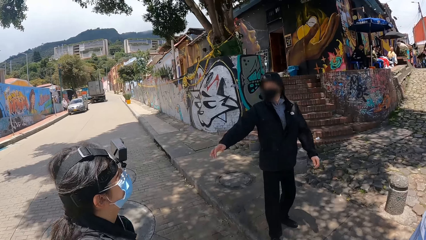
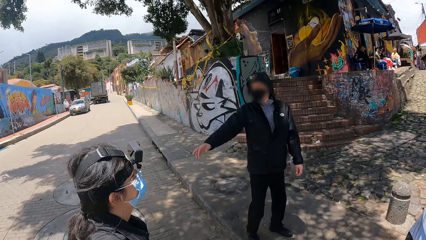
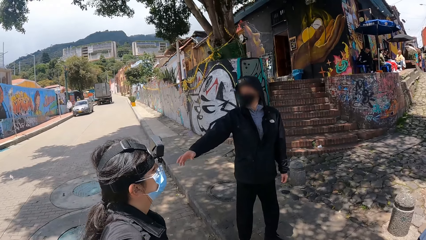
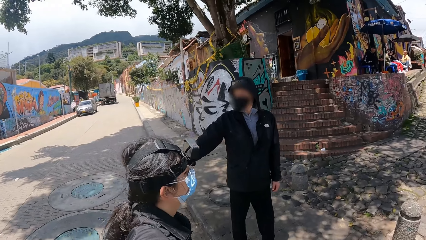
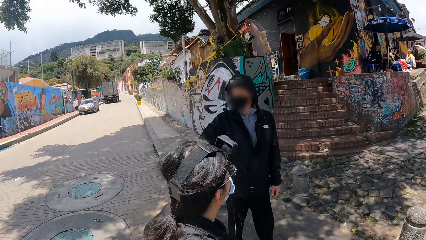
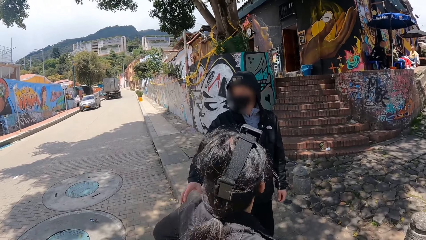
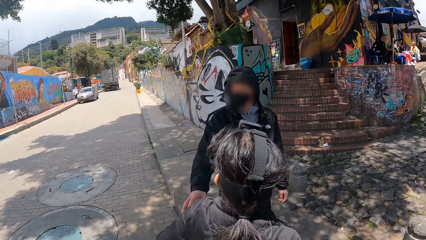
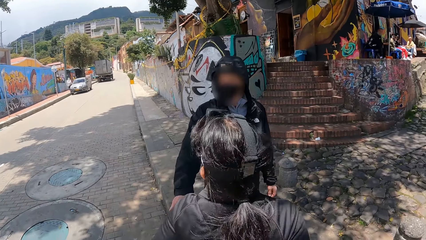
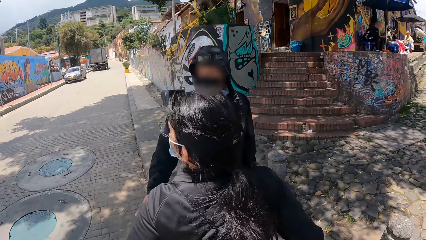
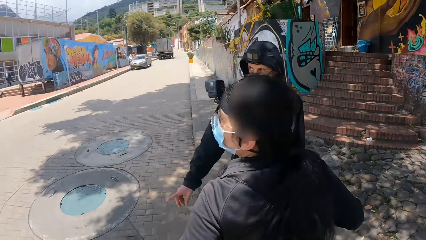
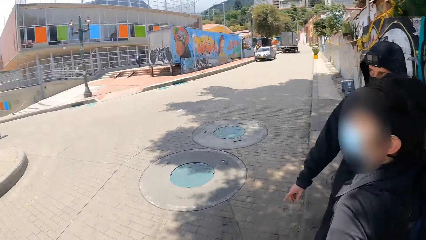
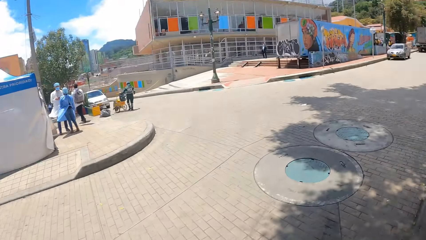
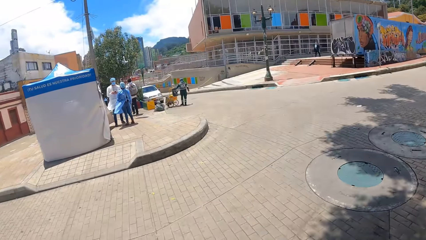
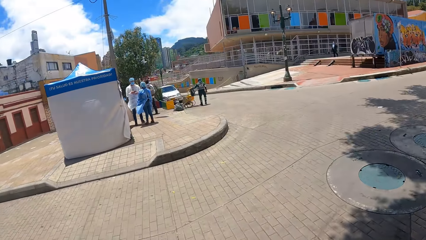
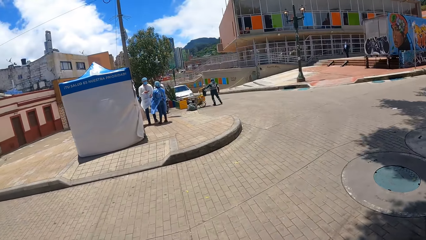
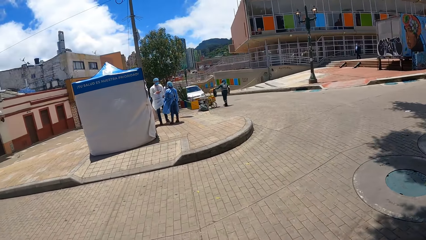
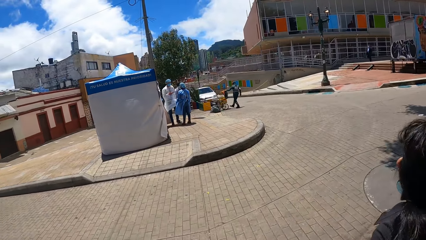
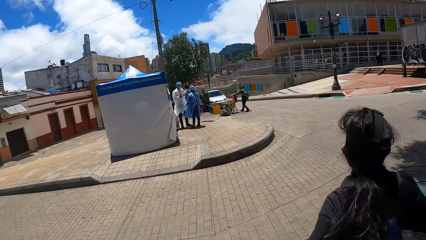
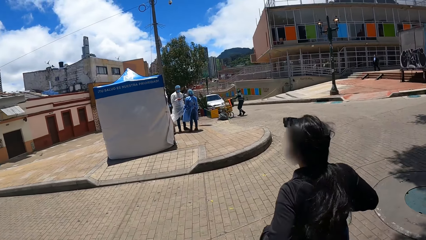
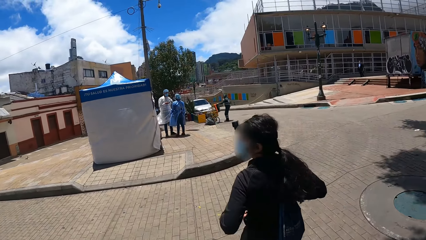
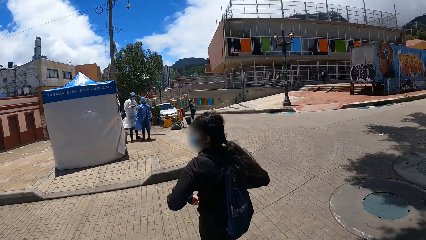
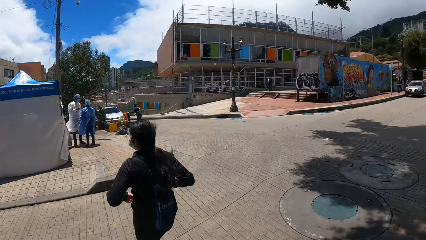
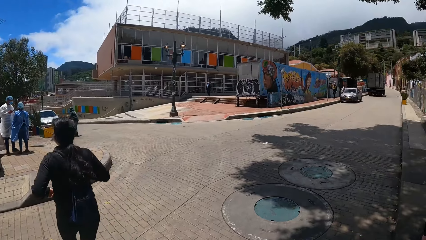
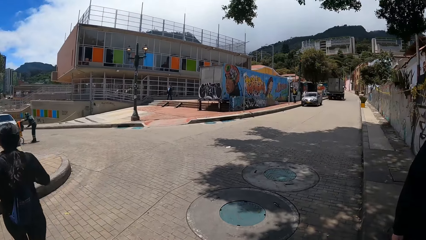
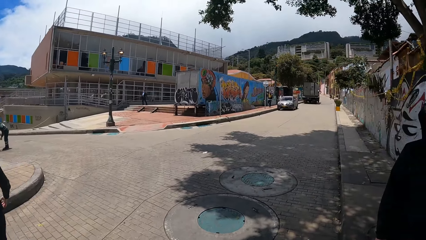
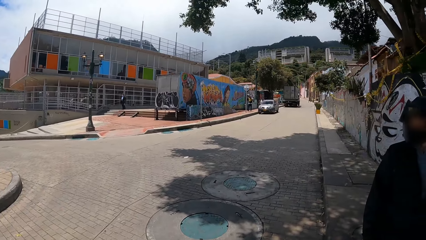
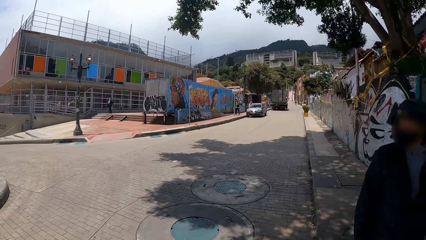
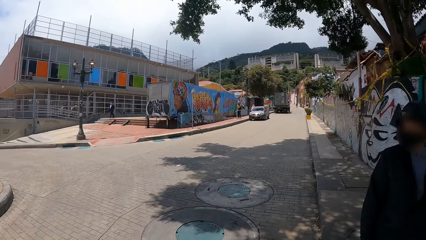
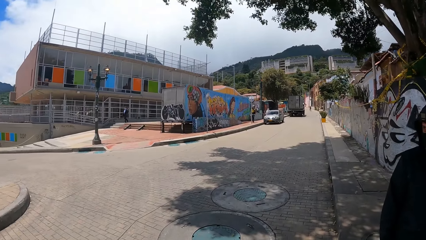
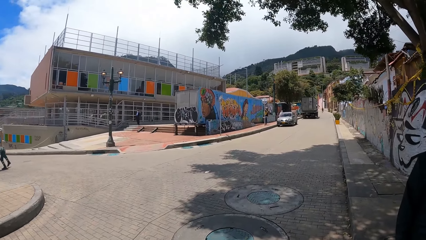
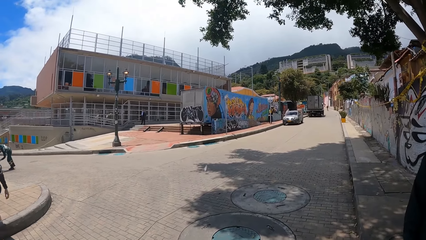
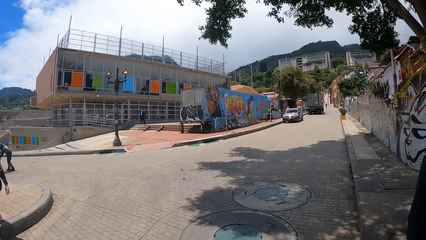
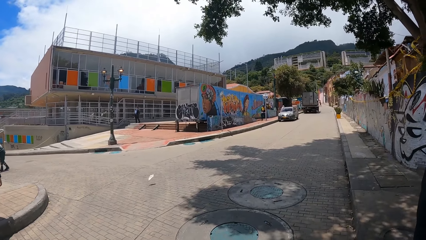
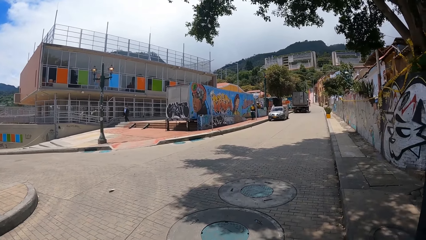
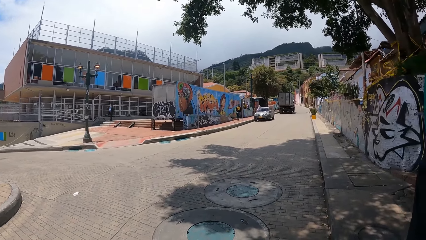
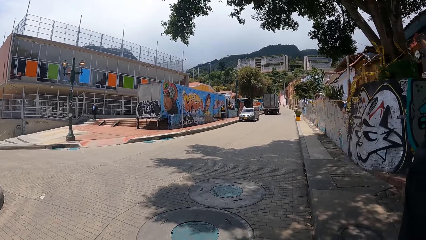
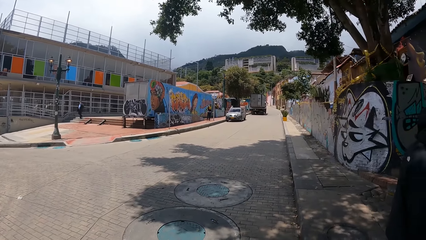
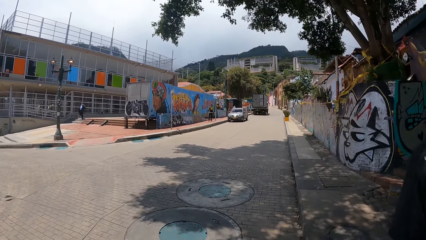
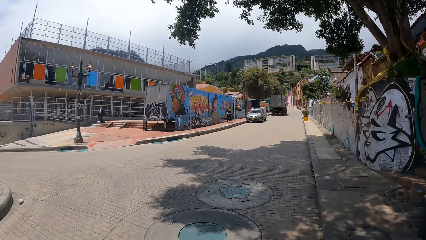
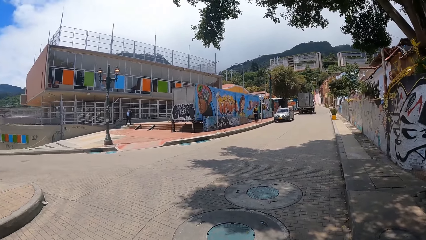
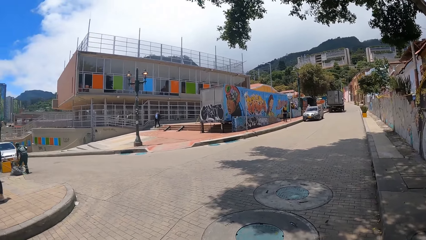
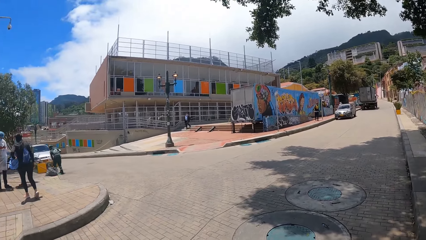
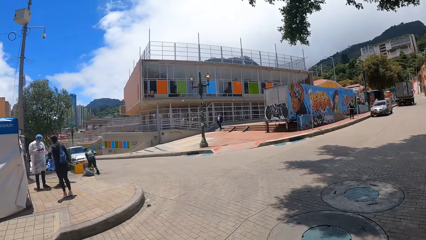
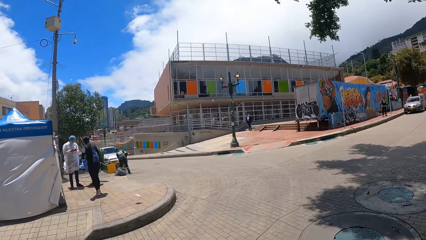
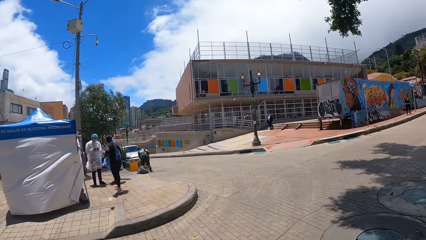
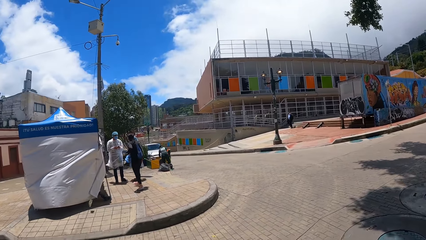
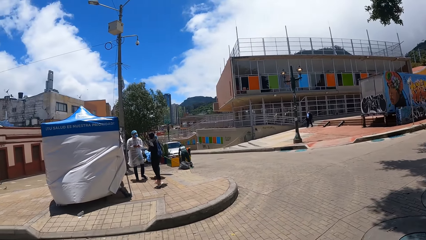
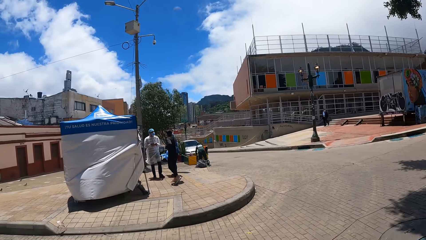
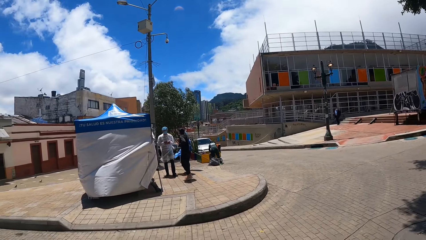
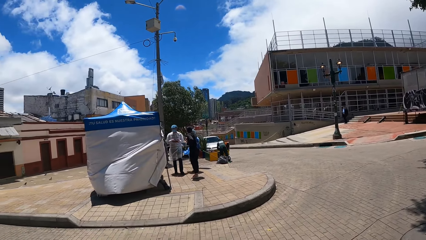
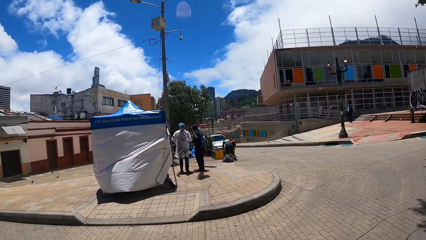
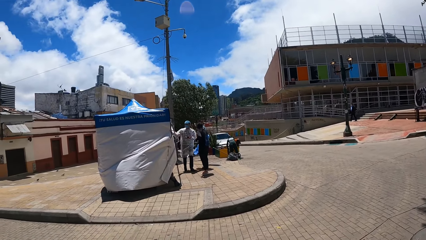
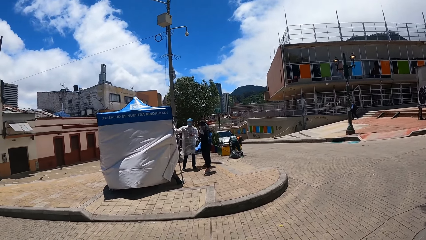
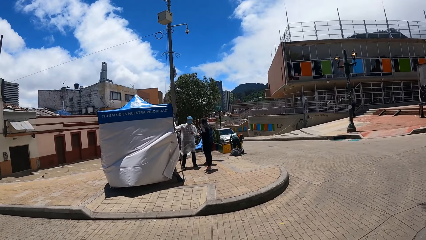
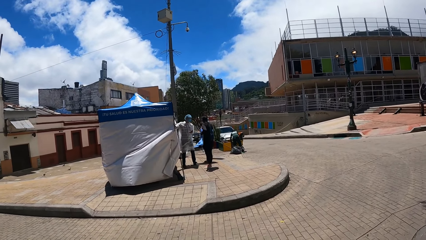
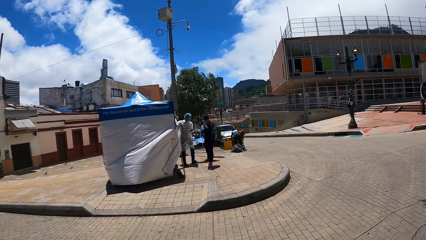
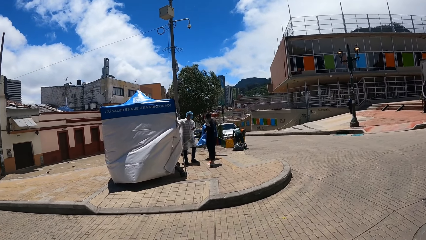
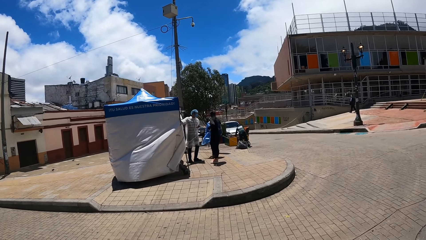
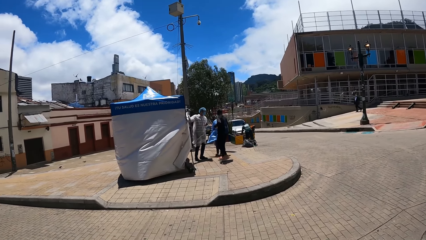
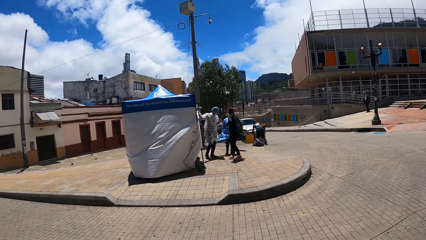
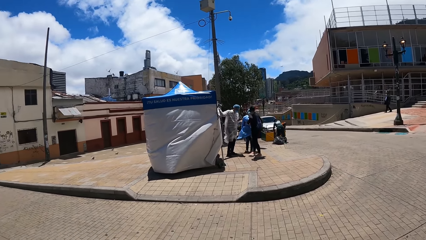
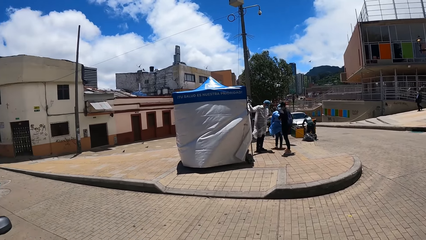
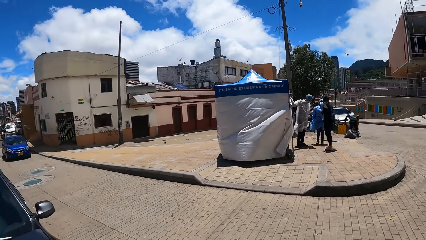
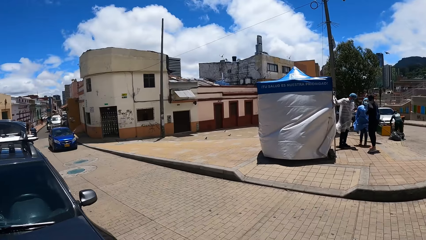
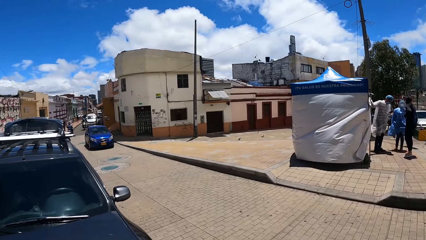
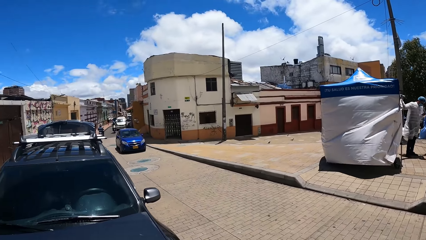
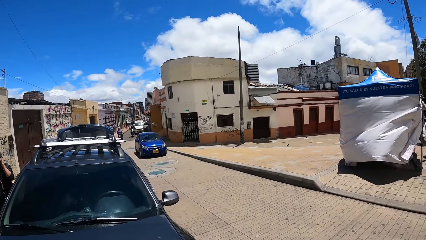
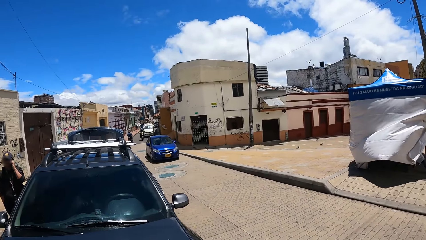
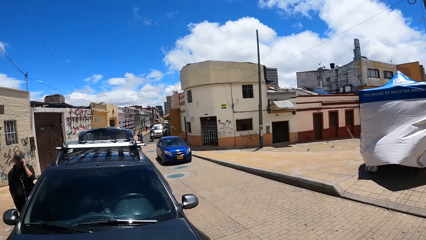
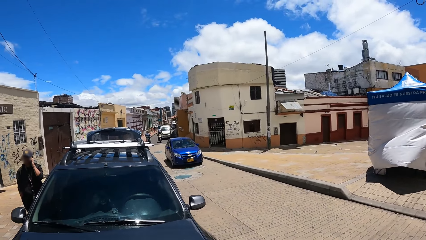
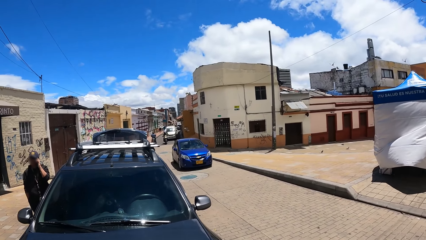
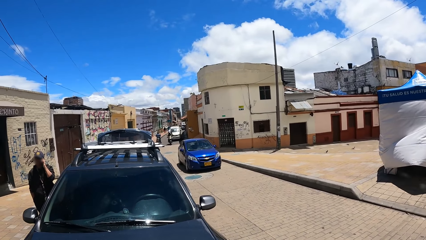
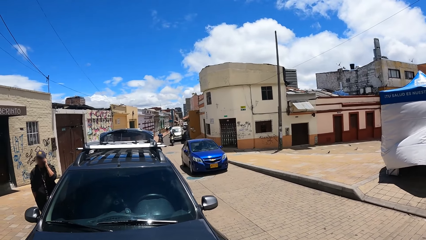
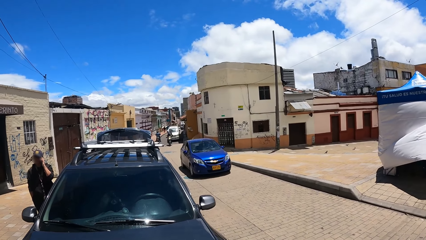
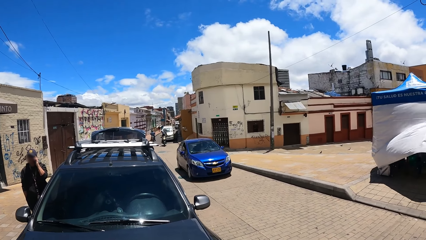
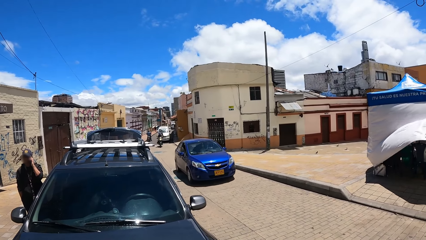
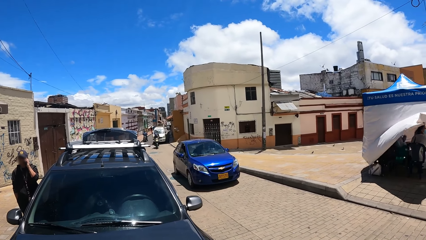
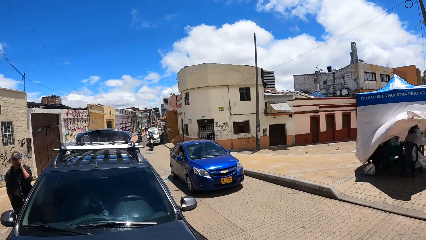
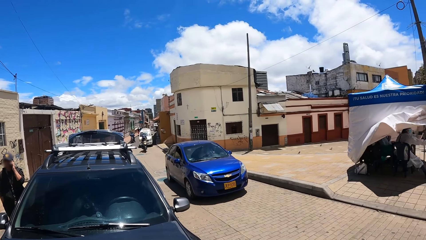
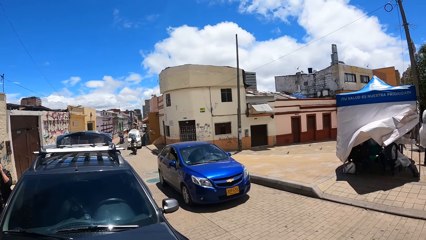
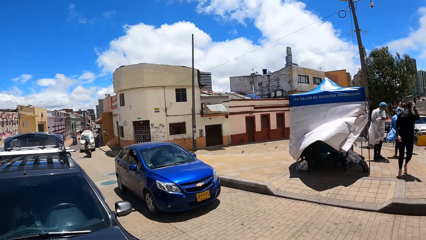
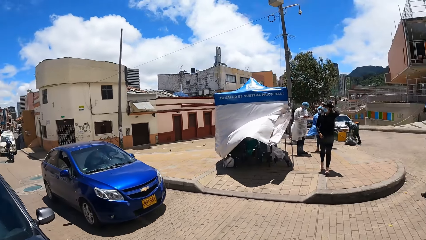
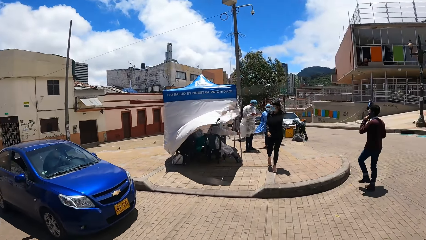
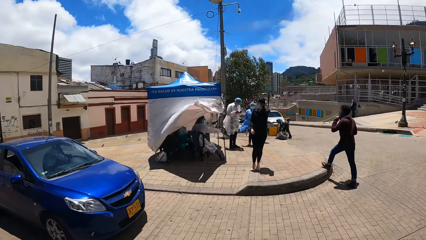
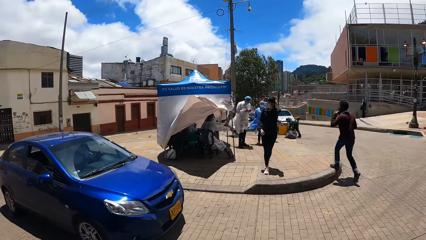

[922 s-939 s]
A man interacts with a lady. The camera wearer looks around. The lady interacts with another man. The camera wearer looks around.
